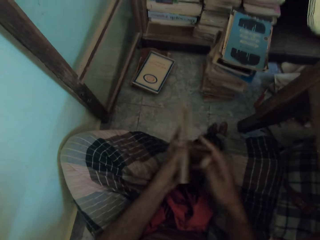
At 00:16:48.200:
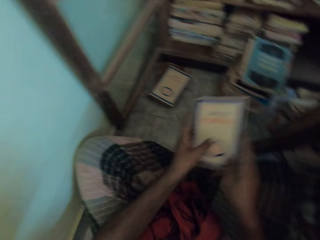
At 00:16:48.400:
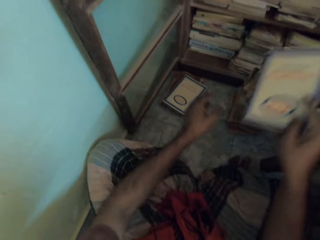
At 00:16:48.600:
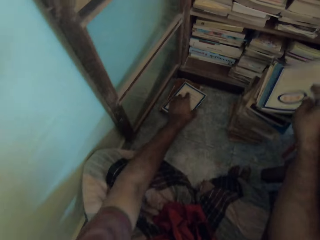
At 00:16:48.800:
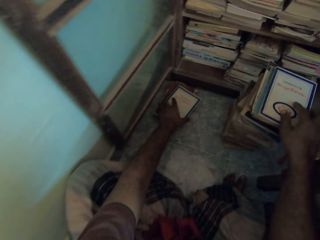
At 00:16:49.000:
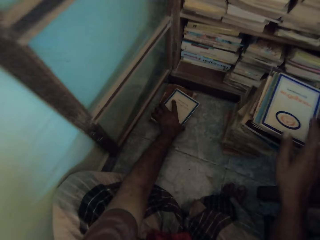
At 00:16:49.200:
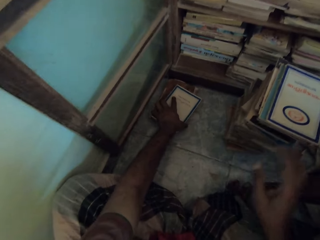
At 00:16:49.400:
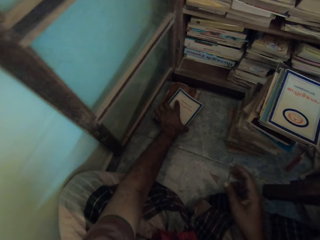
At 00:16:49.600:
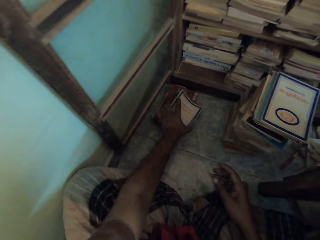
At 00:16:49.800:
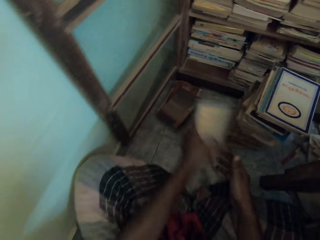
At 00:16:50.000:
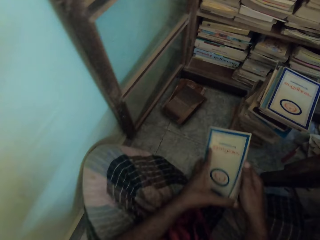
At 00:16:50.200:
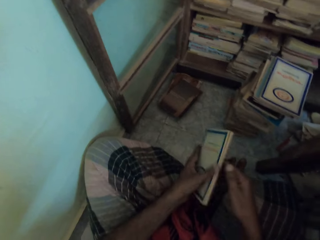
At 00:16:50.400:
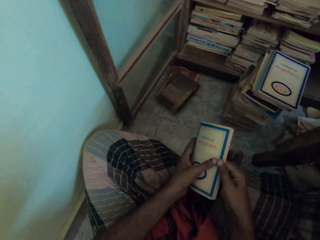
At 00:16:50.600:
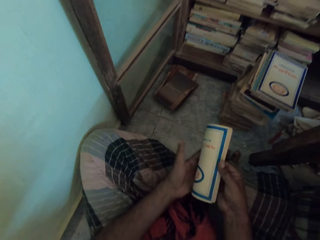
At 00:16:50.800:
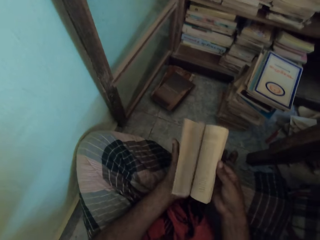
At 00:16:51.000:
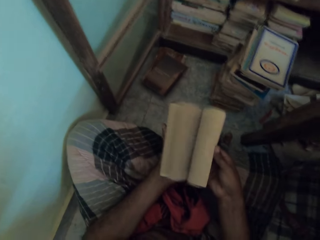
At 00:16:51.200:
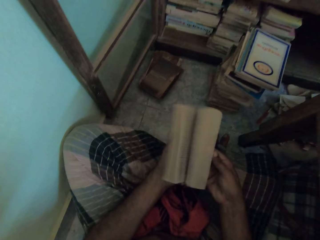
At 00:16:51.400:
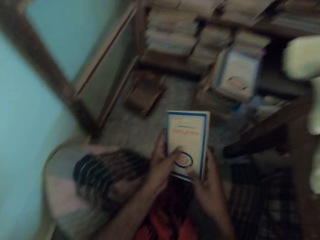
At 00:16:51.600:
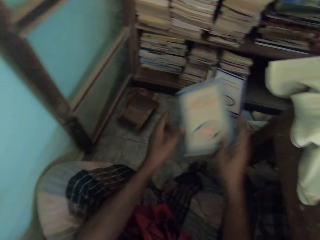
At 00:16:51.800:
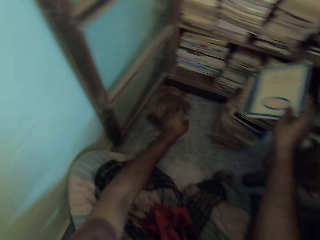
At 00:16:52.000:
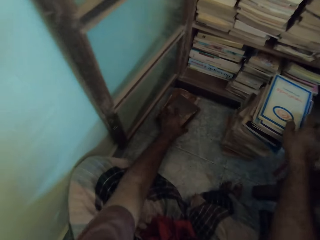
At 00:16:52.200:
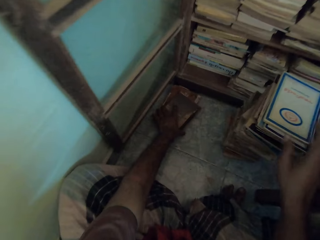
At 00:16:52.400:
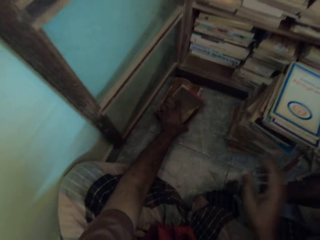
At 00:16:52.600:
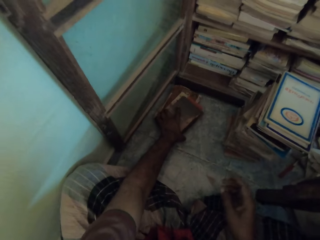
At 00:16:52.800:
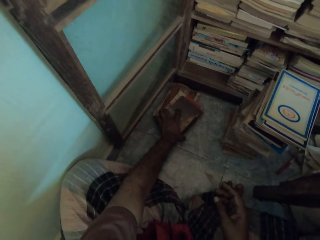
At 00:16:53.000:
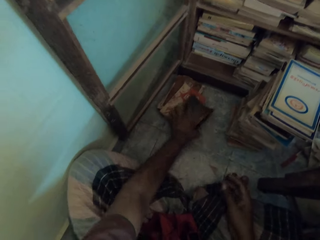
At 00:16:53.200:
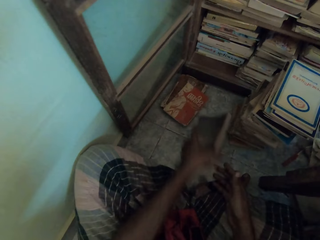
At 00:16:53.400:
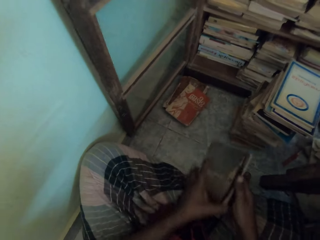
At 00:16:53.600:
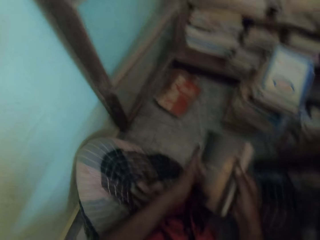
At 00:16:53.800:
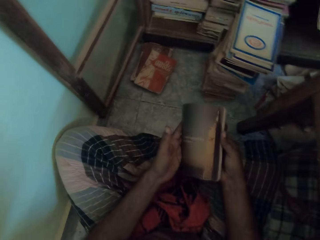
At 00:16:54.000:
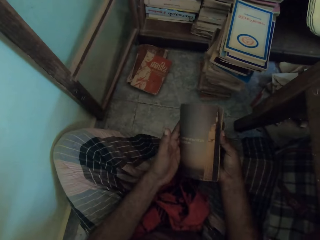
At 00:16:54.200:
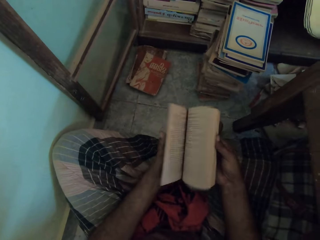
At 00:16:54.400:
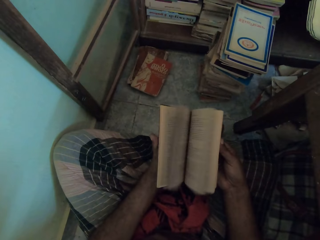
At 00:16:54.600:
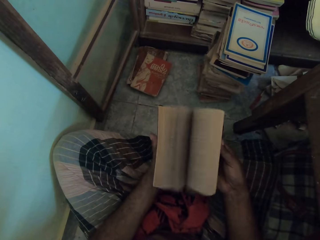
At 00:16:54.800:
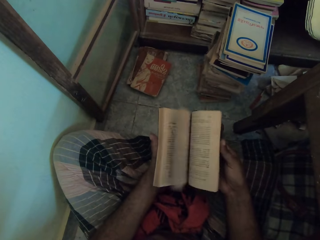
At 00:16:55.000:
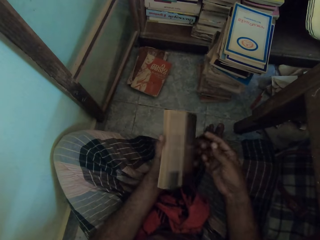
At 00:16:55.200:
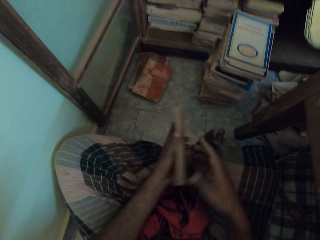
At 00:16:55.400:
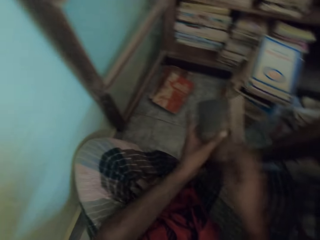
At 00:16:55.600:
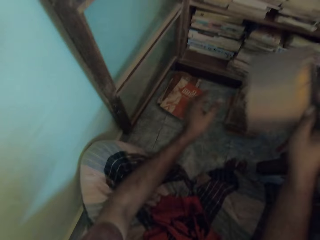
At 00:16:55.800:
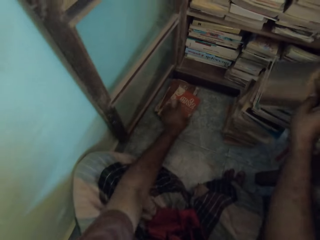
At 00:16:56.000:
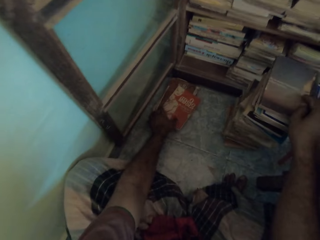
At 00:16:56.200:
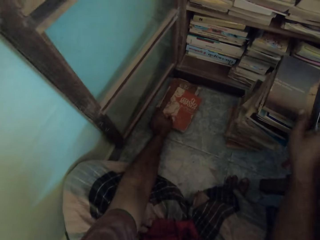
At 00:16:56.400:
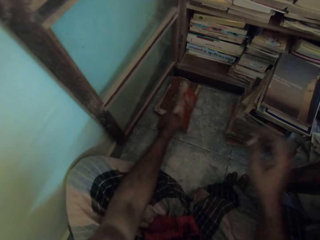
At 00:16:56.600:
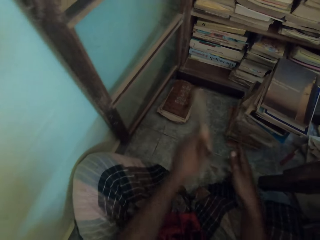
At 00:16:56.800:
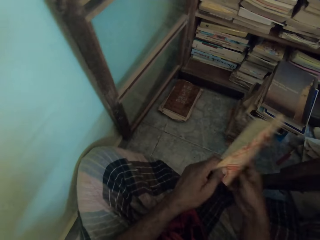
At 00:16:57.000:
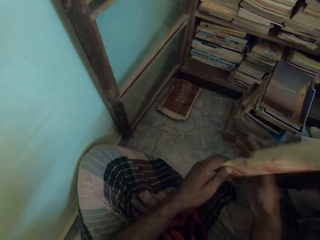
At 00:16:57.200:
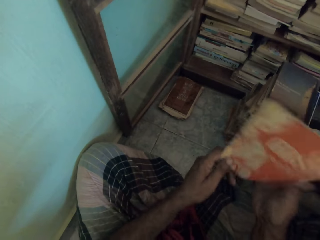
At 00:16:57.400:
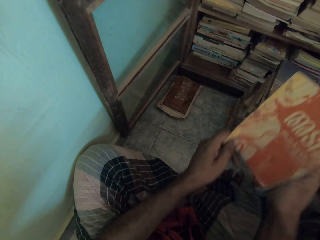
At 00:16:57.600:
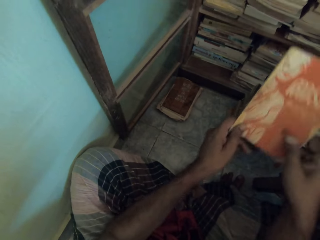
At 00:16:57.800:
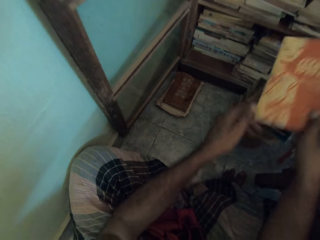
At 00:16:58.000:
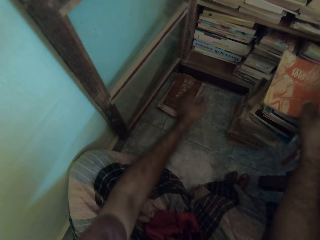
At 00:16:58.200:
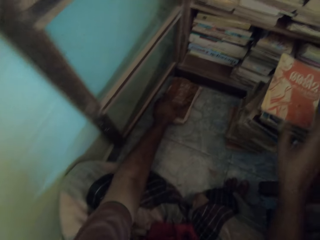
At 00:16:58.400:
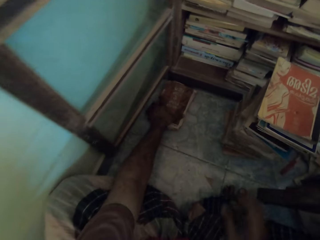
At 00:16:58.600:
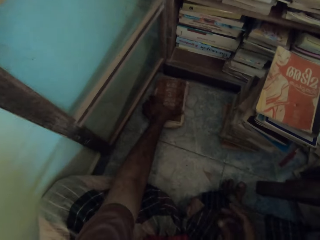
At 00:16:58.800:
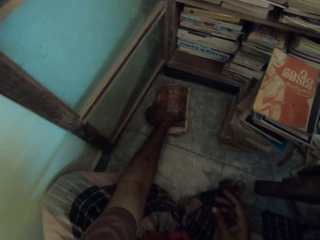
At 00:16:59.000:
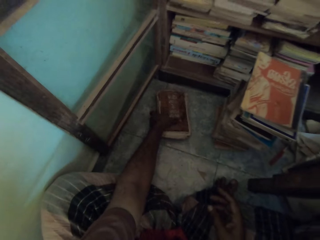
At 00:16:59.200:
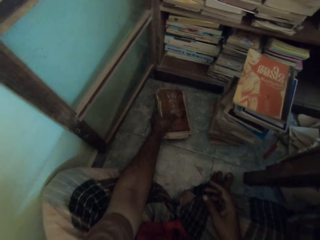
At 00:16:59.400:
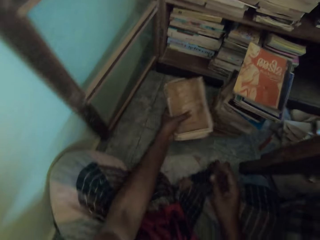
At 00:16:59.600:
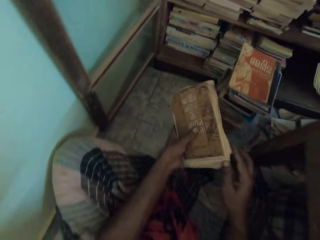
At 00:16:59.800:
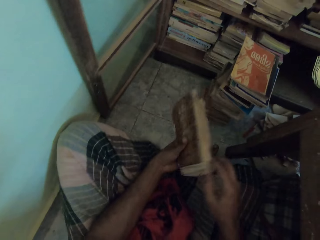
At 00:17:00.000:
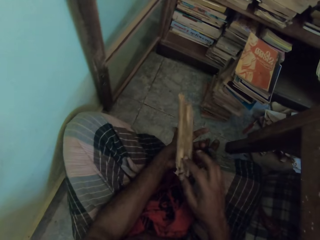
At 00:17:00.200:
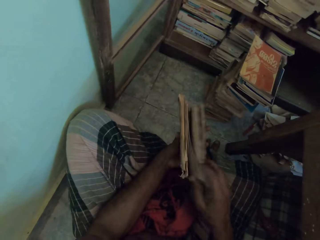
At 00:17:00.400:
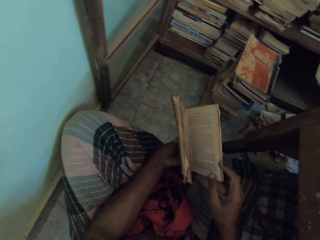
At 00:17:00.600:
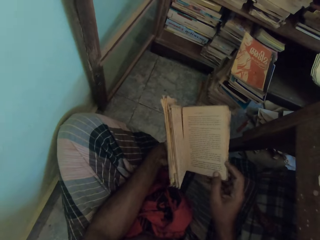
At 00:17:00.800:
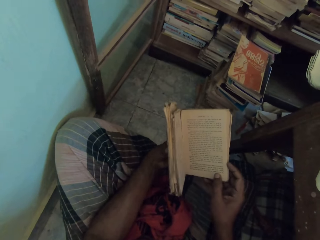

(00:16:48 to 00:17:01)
The camera wearer takes the book from his left hand with his right hand. He drops the book on the book on the floor with his right hand. He picks the book from the book on the floor with his left hand. He holds the book with both hands. He opens the book. He flips the pages of the book in his left hand with his right hand. He takes the book from his left hand with his right hand. He drops the book on the book on the floor with his right hand. He picks the book from the book on the floor with his left hand. He holds the book with both hands. He flips the pages of the book in his left hand with his right hand. He opens the book. He takes the book from his left hand with his right hand. He drops the book on the book on the floor with his right hand. He picks the book from the book on the floor with his left hand. He holds the book with both hands. He drops the book on the book on the floor with his right hand. He picks the book from the book on the floor with his left hand. He opens the pages of the book in his left hand with his right hand.

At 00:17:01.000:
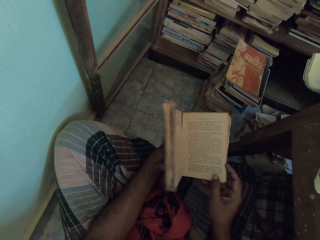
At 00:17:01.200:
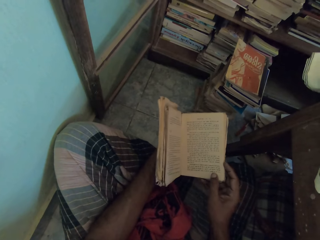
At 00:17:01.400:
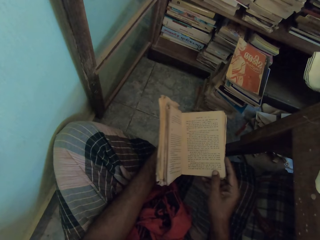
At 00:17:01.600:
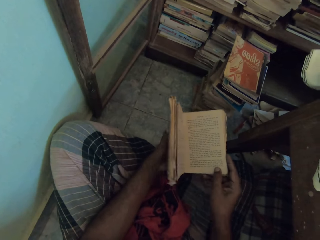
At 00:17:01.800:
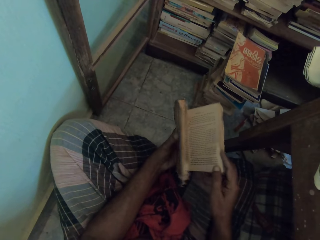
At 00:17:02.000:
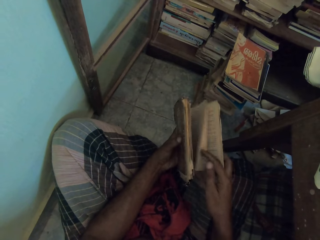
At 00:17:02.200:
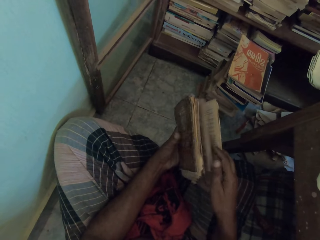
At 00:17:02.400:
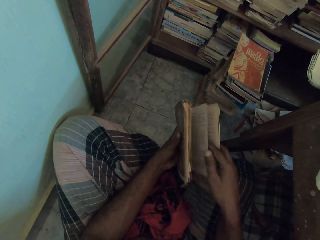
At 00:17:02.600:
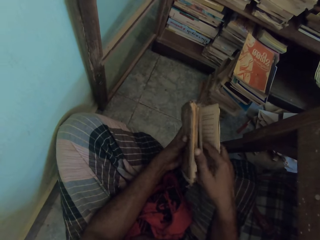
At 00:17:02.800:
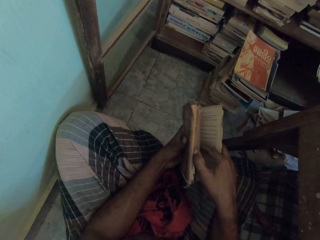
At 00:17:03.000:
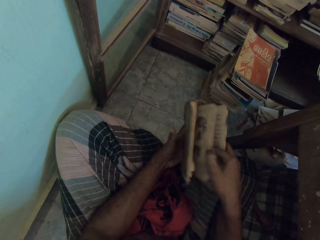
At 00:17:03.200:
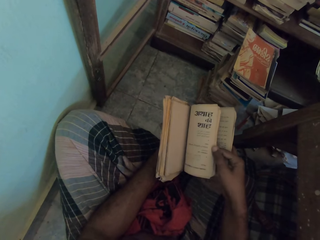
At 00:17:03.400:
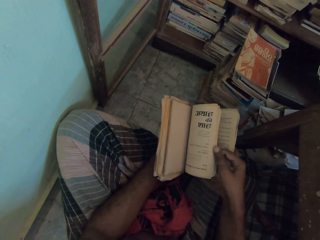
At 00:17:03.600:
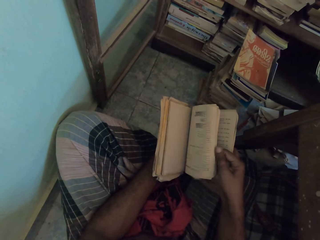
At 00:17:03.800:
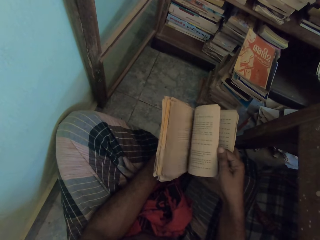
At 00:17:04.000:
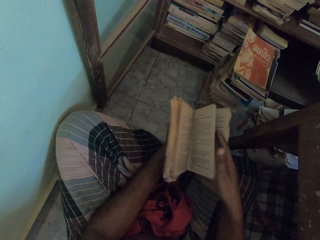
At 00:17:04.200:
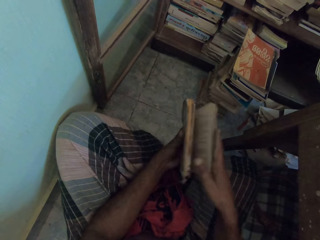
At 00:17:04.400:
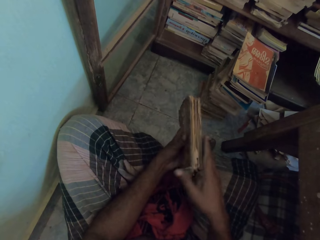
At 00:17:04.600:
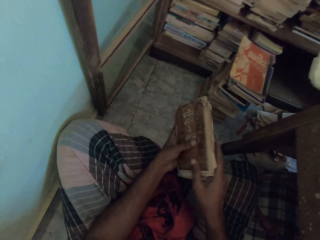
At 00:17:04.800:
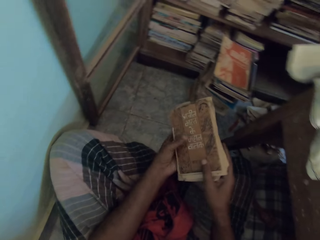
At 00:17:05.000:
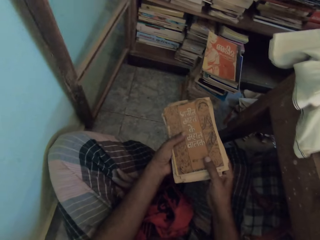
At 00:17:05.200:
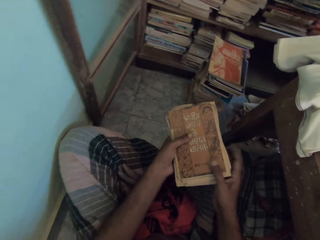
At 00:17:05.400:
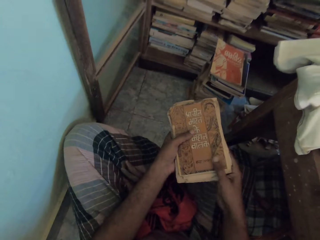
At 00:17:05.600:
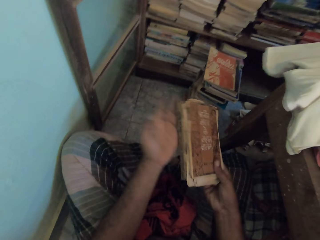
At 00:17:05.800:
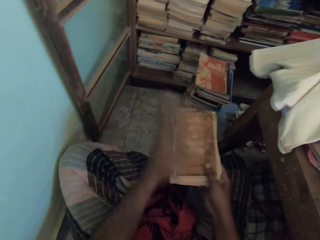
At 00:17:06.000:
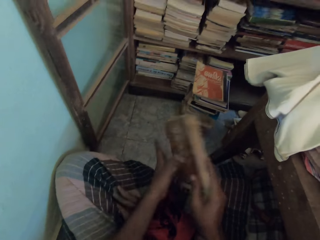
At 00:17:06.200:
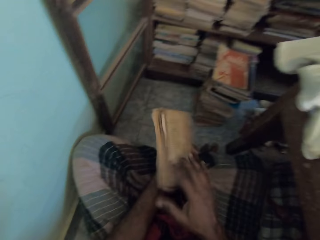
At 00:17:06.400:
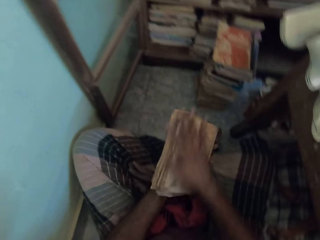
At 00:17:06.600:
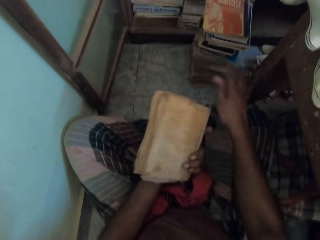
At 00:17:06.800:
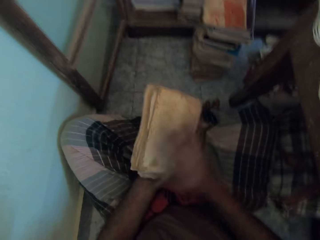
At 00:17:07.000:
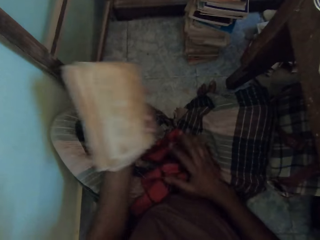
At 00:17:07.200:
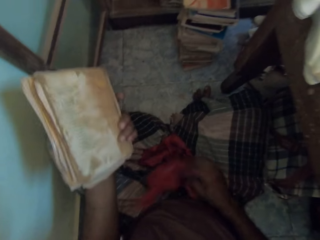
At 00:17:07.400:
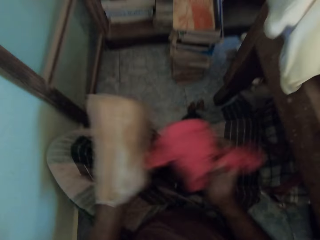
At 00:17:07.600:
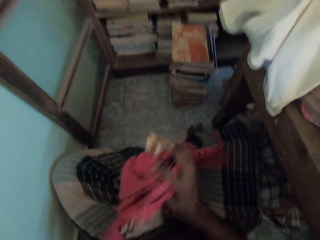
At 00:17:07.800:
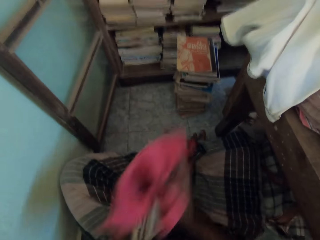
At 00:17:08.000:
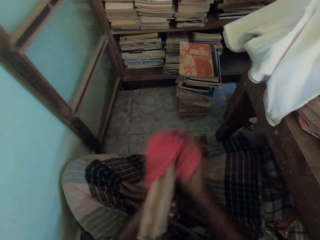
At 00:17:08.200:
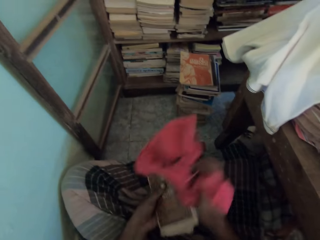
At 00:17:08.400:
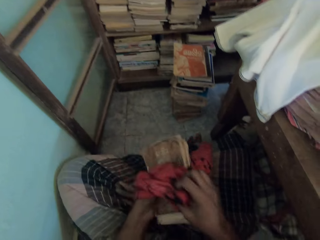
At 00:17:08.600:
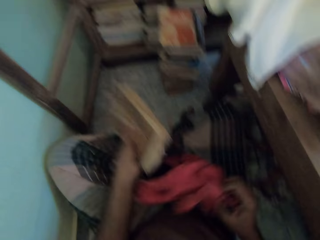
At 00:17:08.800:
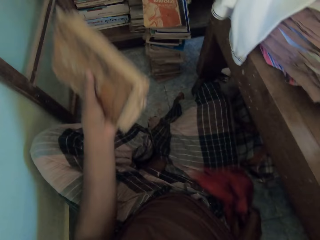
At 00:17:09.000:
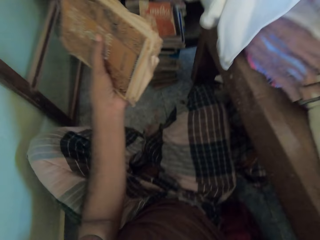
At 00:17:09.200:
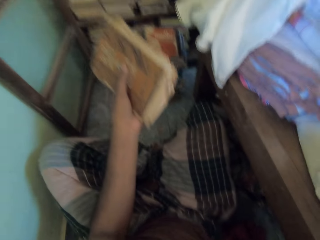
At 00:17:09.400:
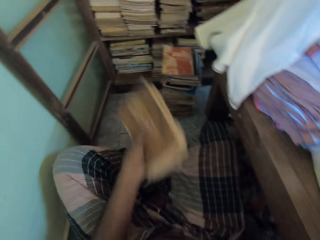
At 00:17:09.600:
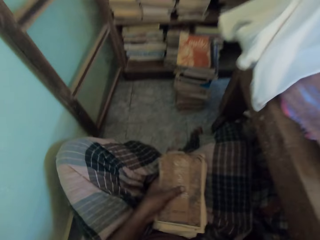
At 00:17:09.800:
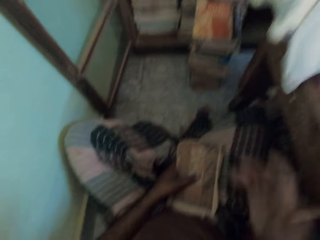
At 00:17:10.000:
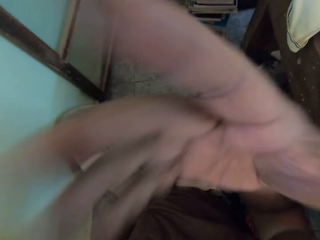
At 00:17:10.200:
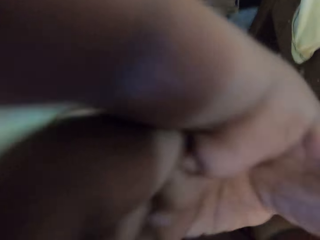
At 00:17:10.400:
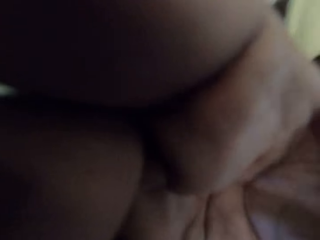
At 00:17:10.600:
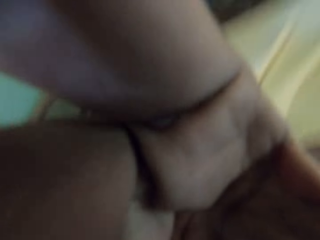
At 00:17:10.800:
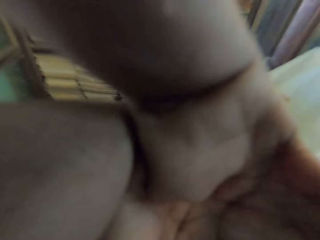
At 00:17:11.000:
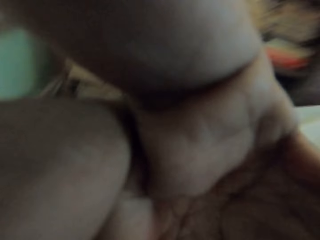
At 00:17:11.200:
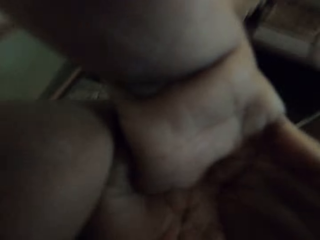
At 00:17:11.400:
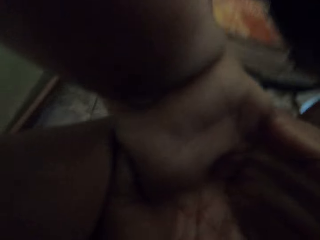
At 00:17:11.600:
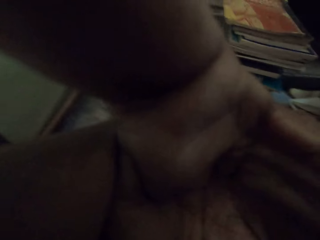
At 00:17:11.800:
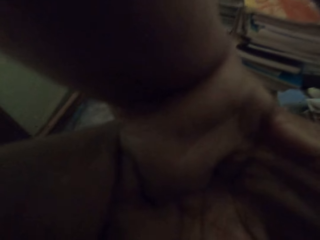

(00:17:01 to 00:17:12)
The camera wearer flips the pages of the book in both hands with his right hand. He holds the book with both hands. He cleans the book in his right hand with his left hand. He cleans the book in his left hand with his right hand. He picks the napkin from the floor with his right hand. He cleans the book in his left hand with the napkin in his right hand. He drops the napkin on the floor with his right hand. He lifts the book and holds the book. He adjusts the camera on his head with his right hand.
